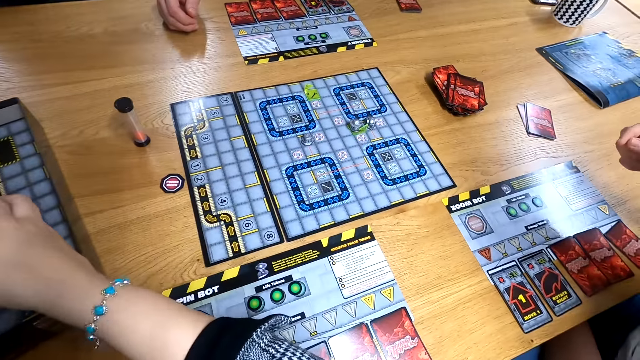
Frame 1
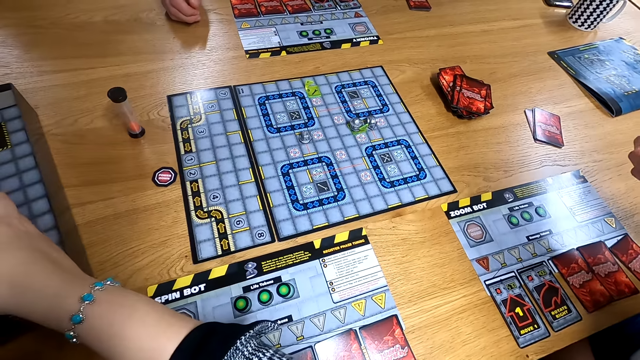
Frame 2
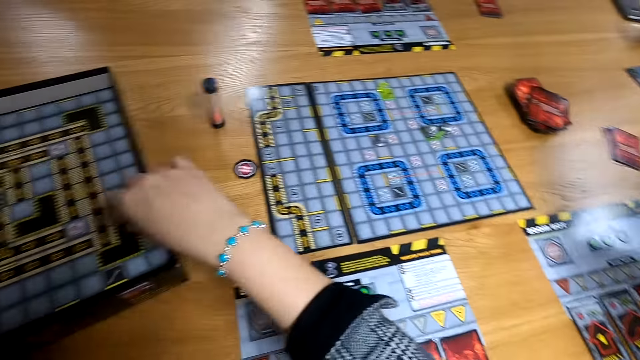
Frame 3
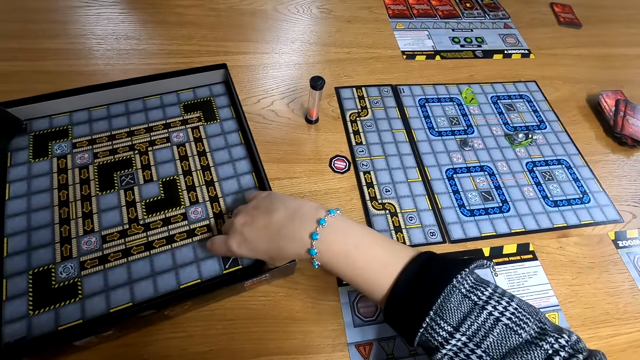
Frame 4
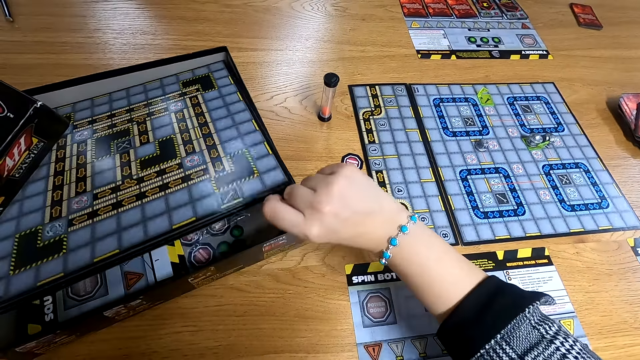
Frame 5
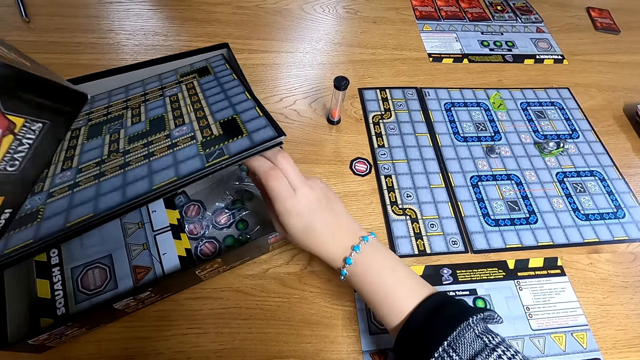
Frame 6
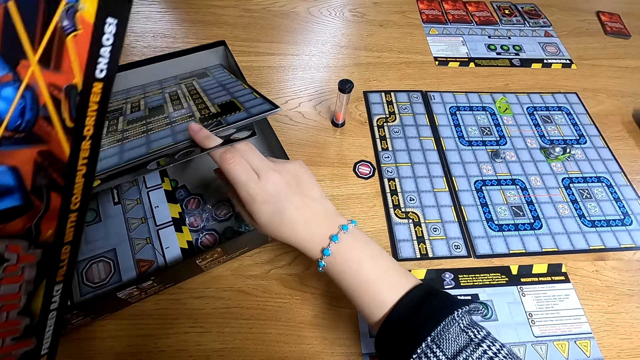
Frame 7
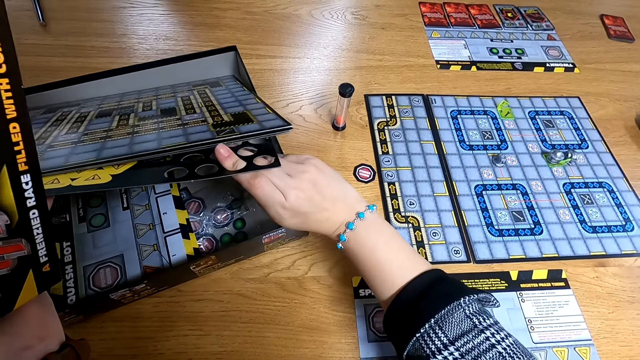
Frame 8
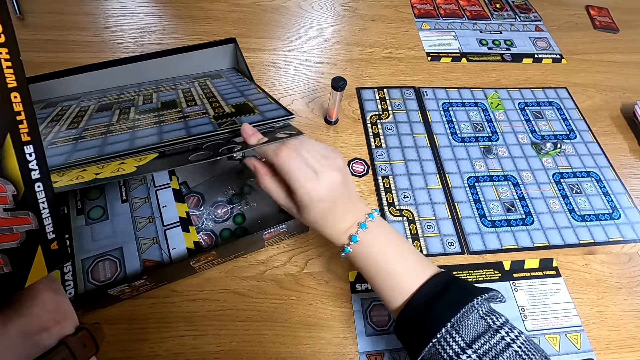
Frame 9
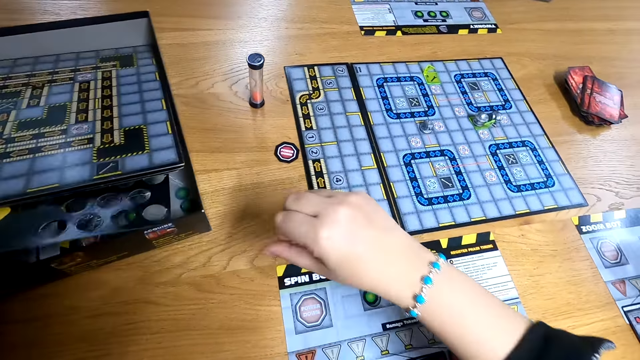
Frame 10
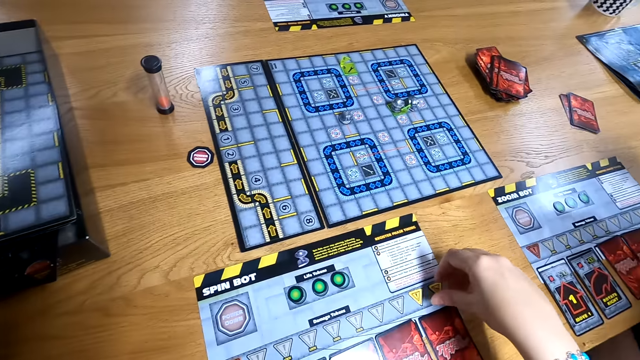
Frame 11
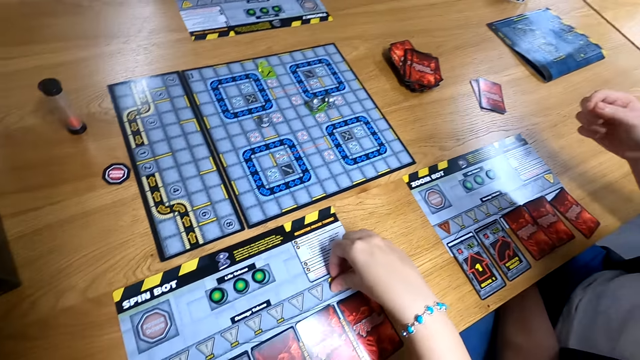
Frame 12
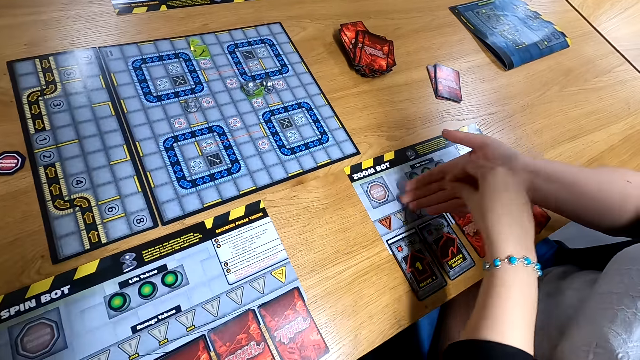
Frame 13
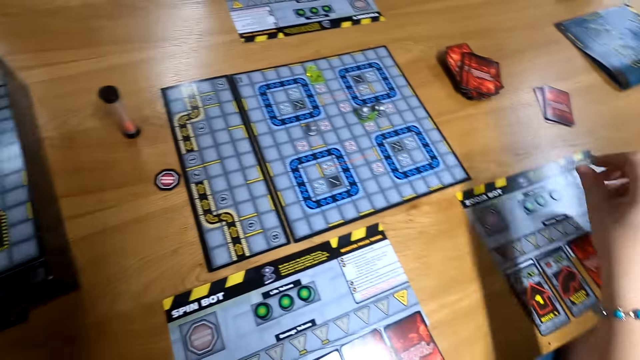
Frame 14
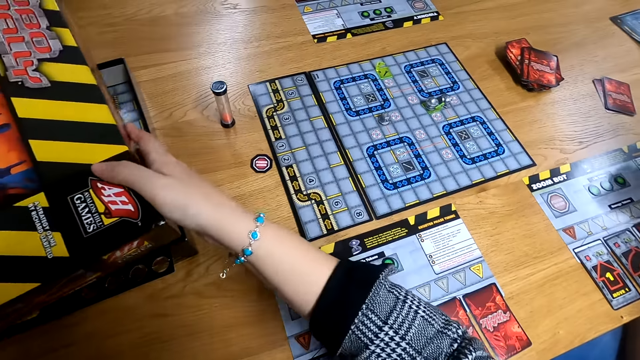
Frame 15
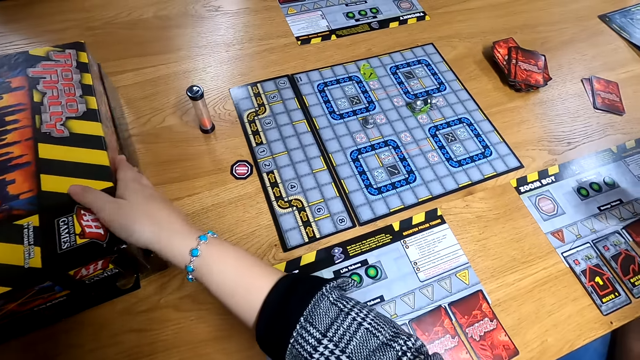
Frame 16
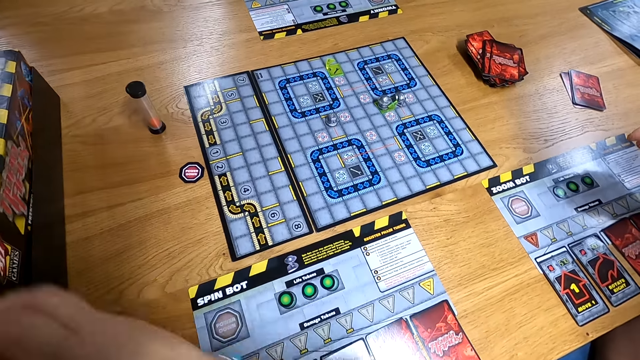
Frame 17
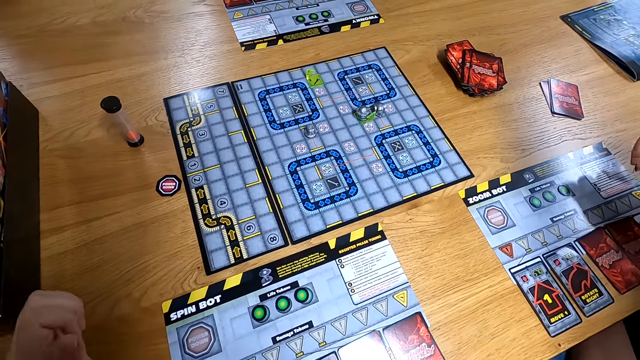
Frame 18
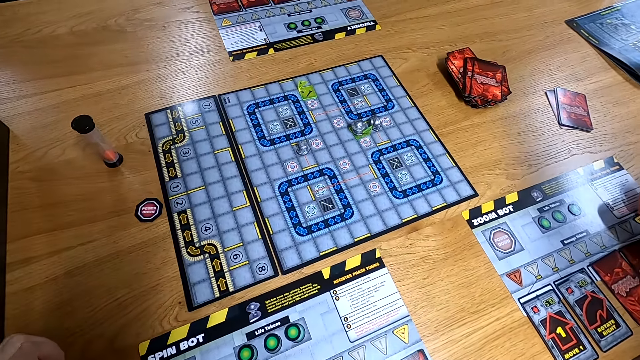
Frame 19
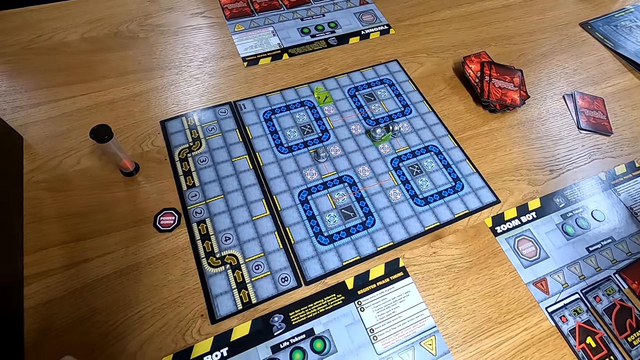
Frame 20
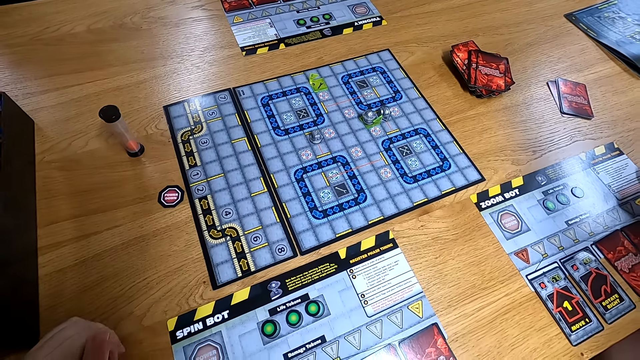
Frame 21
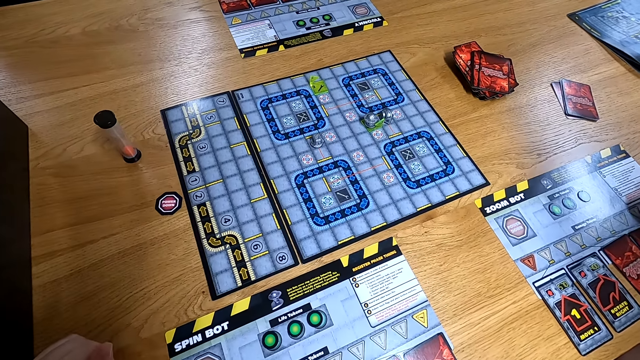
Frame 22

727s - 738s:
The camera wearer lifts a game board in the game box with her right hand. A man points at the board game with his right hand. The camera wearer puts her right index finger through a circle in the game board. She withdraws her right index finger from the circle in the game board. She picks the game token from the board game with her right hand. She places the game token in a woman's right hand with her right hand. She holds the game box with her right hand. She closes the box. She drops the game box cover on the game box with her hands.

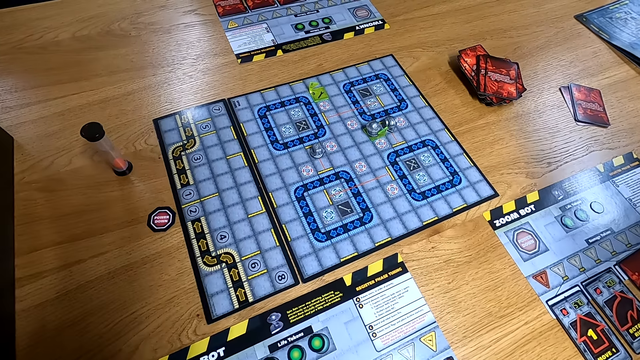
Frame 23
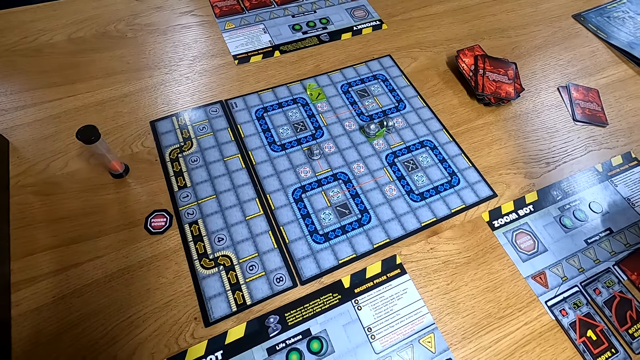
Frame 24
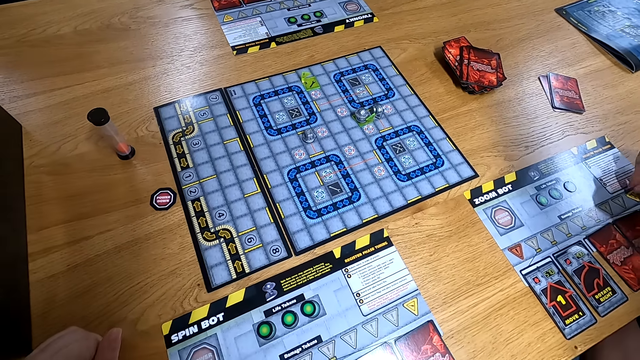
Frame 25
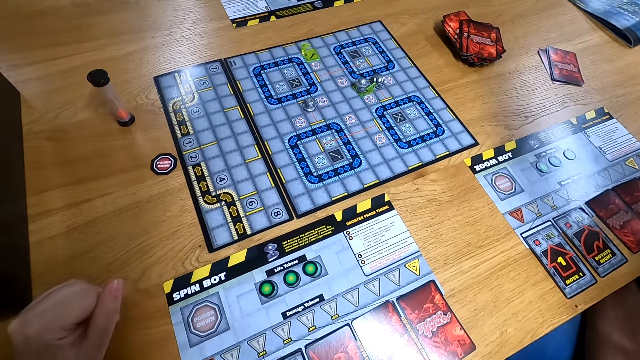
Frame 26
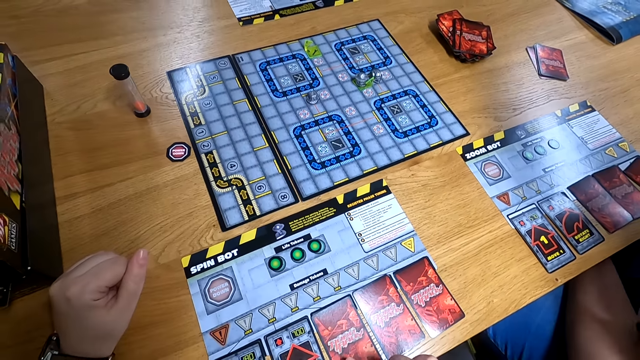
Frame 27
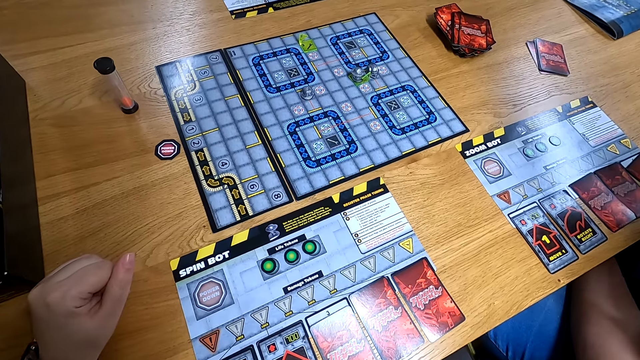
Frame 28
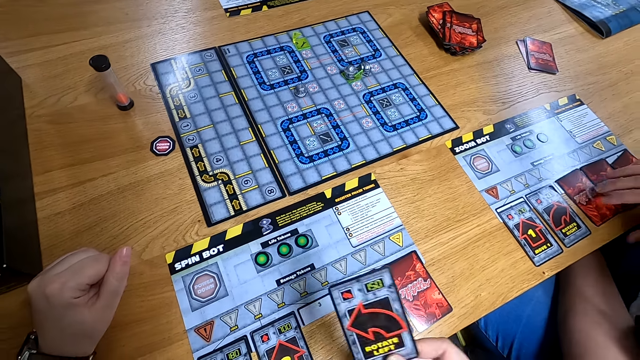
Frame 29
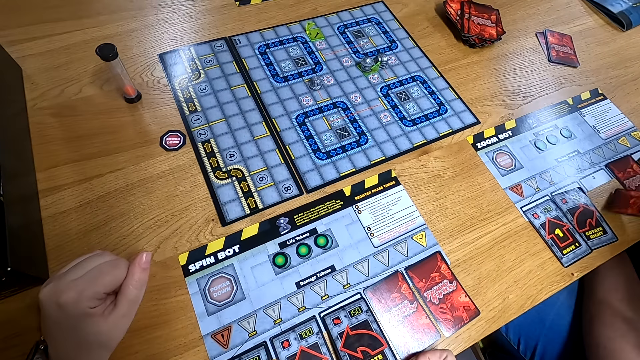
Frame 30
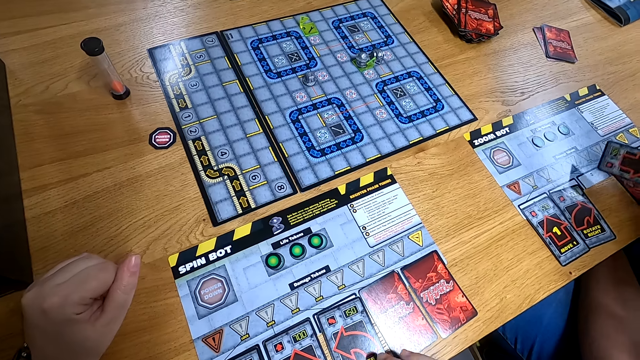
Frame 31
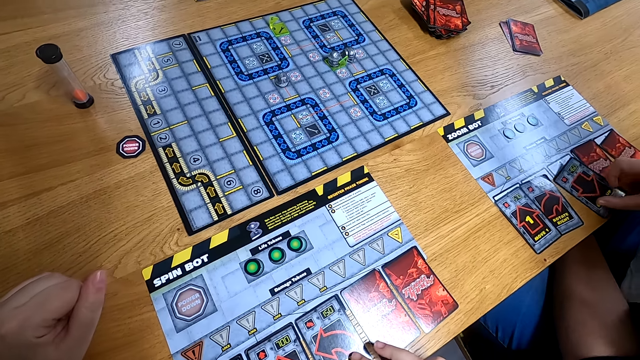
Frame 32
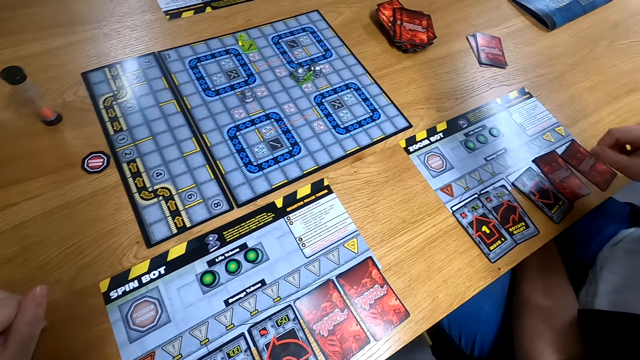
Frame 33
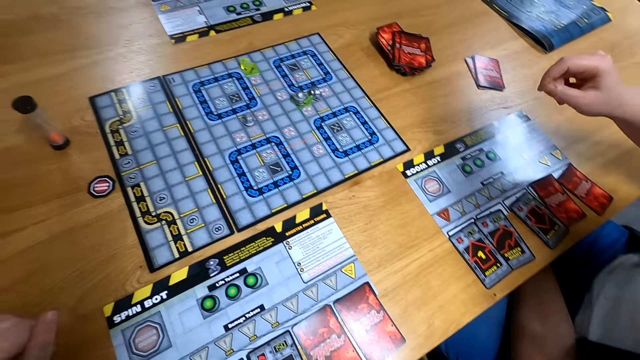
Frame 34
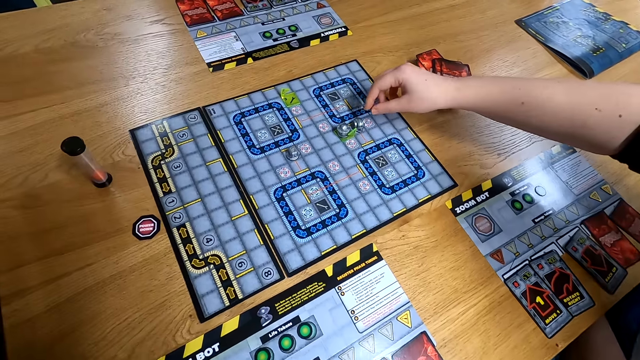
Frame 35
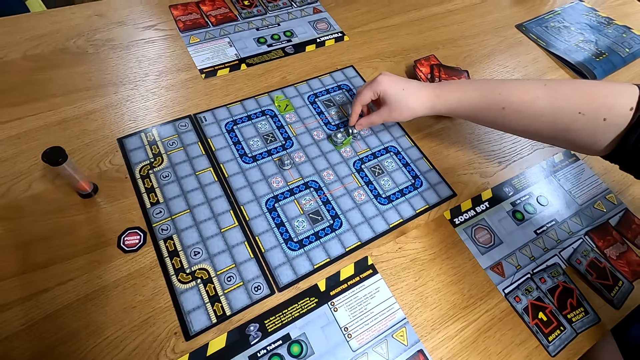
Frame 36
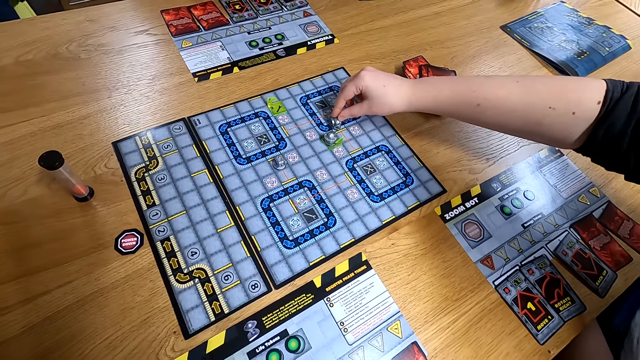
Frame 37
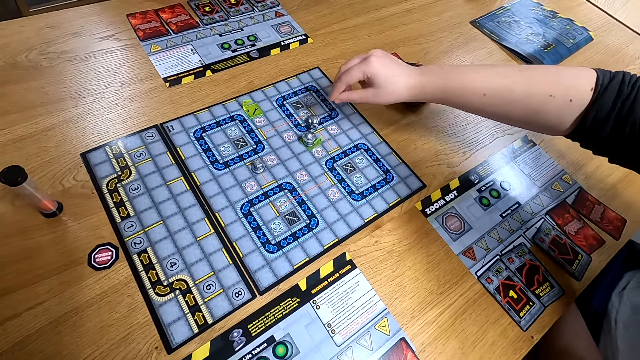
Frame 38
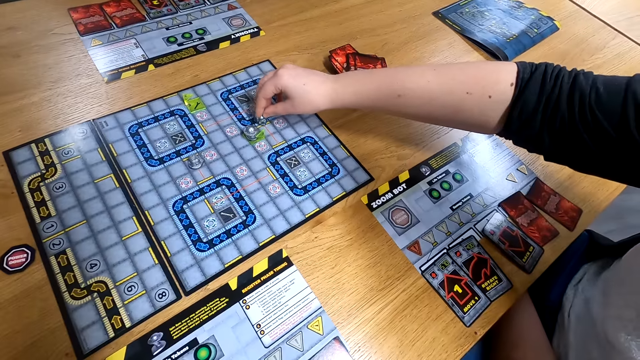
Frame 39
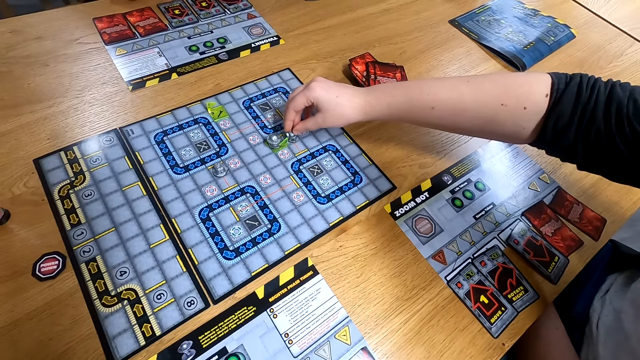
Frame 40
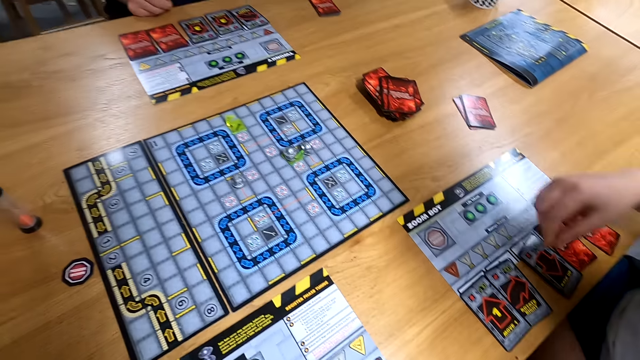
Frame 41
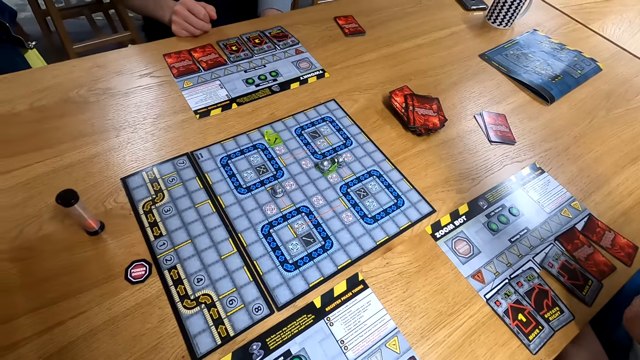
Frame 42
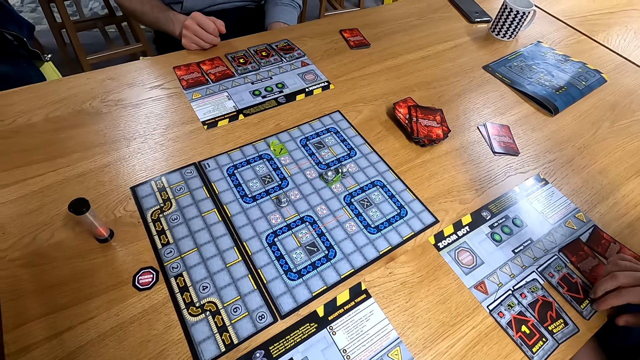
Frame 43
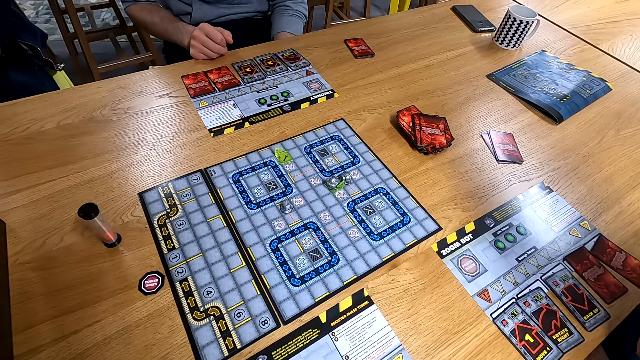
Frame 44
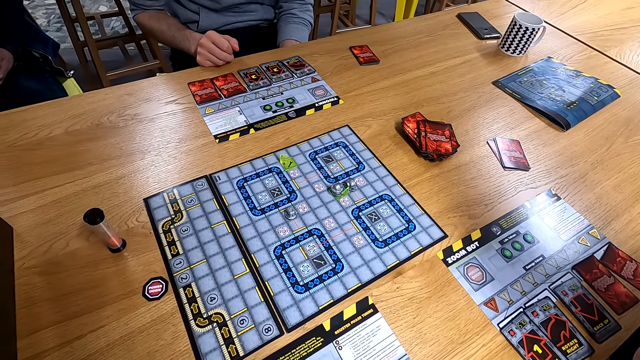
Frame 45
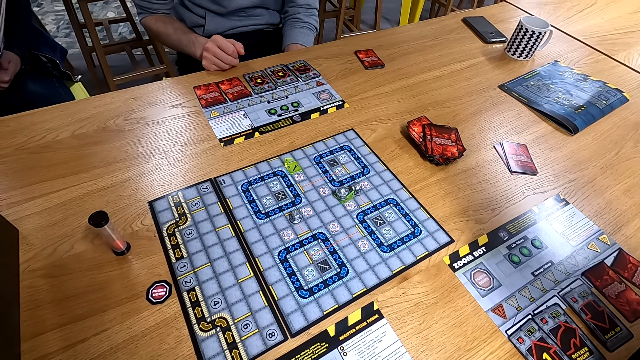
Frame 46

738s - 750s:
The camera wearer picks the game card from the table with her right hand. She flips the game card in her right hand. A woman picks the game card from the table with her right hand. The camera wearer drops the game card on the table with her right hand. The woman flips the game card in her right hand. The woman drops the game card in her right hand on the table. The woman moves the game piece on the board game with her right hand. The woman moves the game piece on the board game with her right hand again. The woman touches the game card on the table with her right hand.
